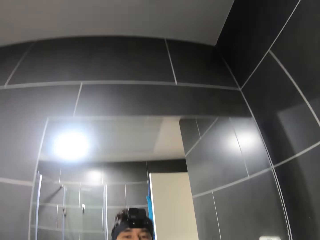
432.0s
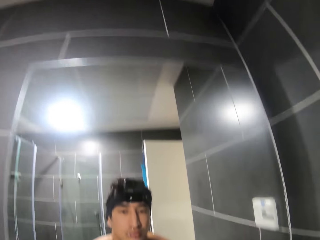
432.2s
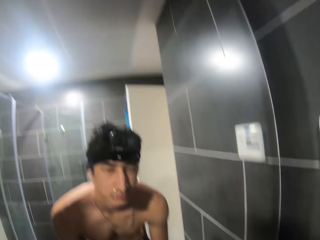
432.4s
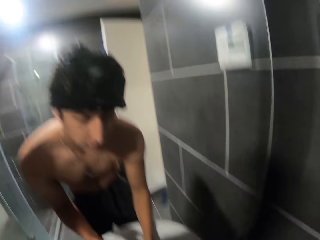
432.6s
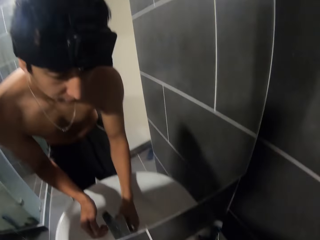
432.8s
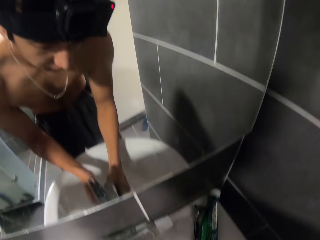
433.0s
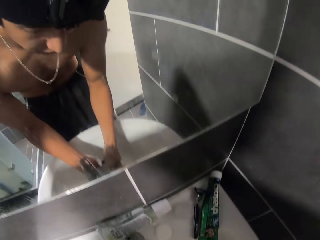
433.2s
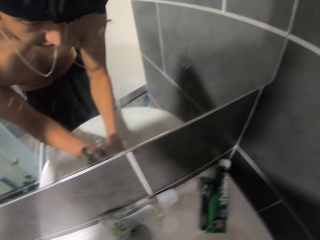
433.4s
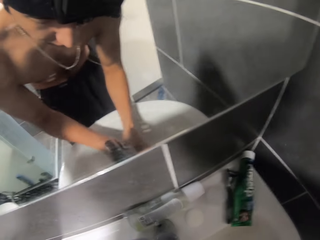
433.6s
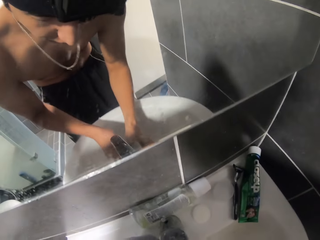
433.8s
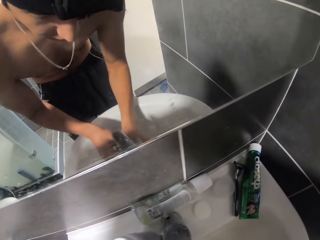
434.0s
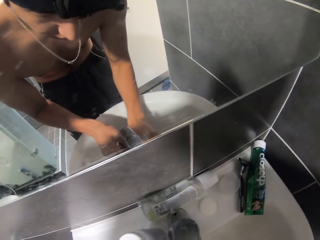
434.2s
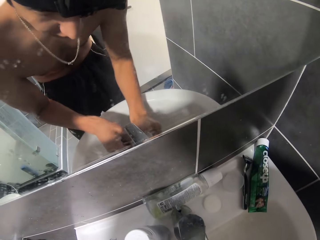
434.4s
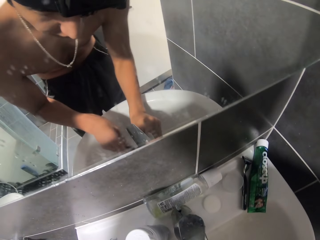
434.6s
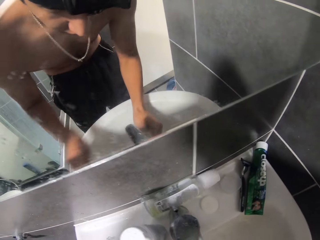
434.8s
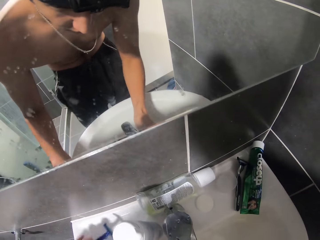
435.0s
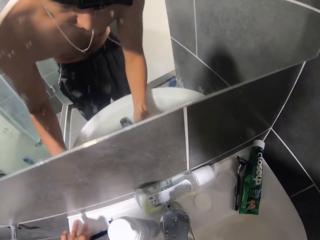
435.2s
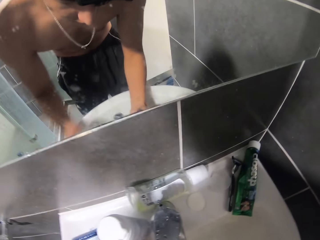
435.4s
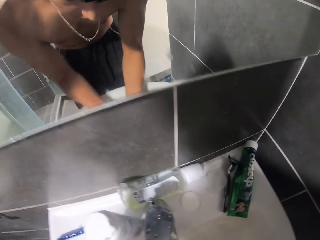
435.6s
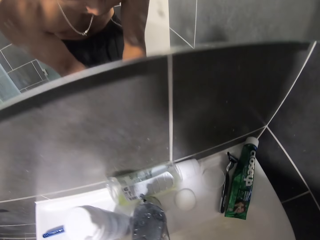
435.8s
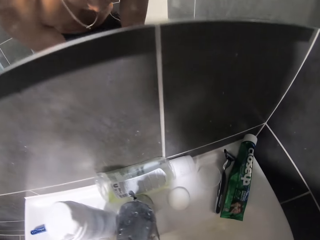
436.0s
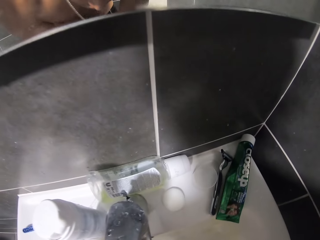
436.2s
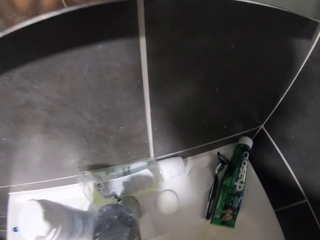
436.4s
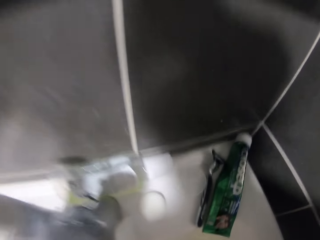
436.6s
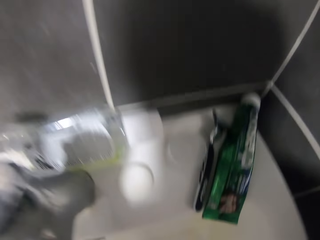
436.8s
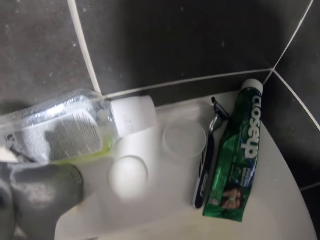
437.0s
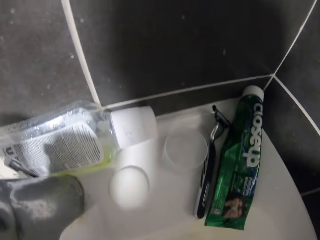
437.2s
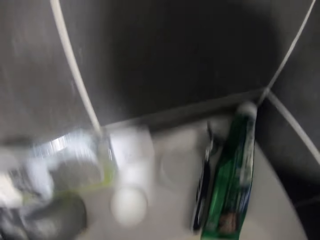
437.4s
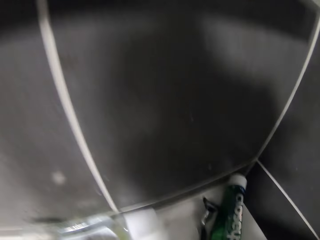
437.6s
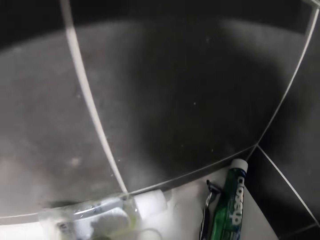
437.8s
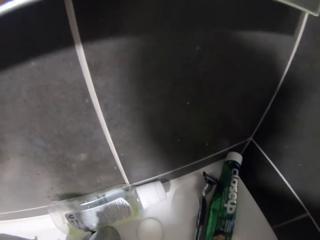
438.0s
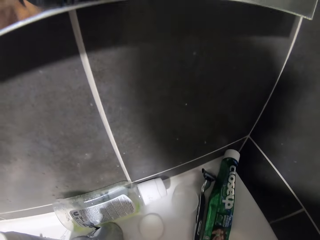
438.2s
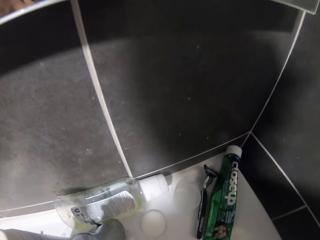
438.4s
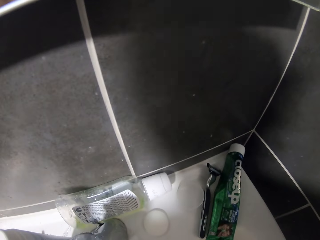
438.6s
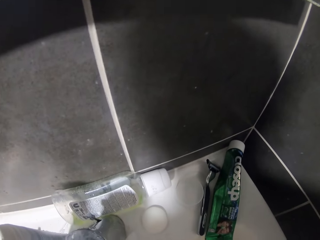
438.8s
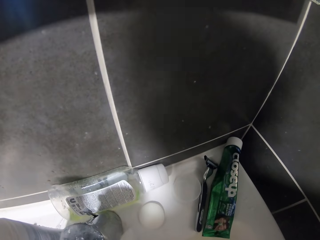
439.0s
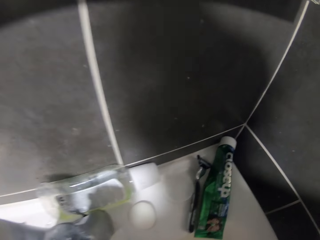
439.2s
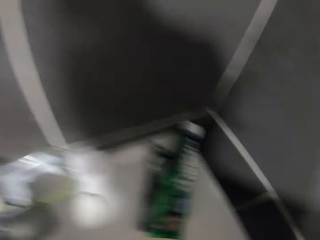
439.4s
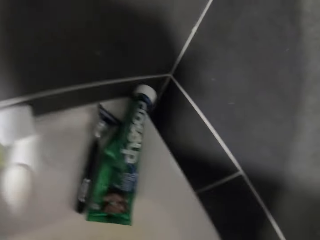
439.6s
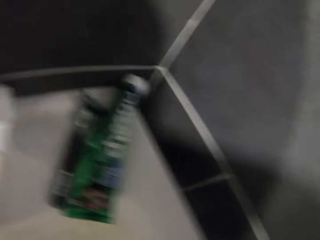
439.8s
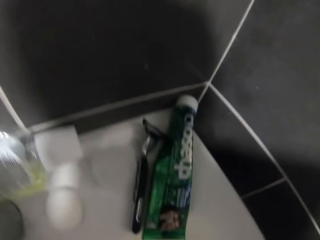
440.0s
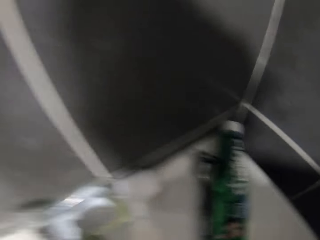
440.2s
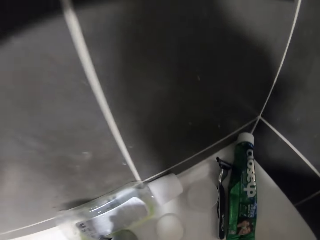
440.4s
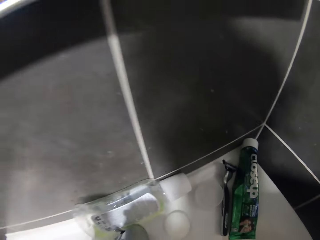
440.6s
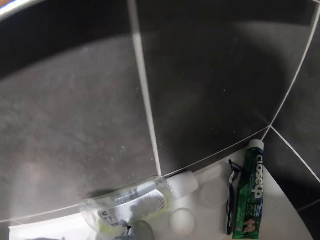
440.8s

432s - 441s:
The camera wearer washes the double edge razor. They drop the razor on the sink and wash the face with both hands.

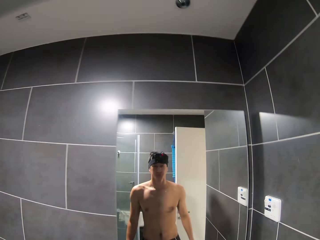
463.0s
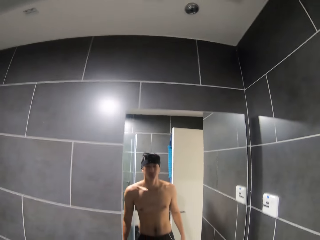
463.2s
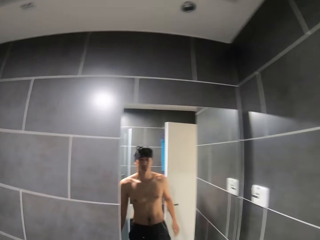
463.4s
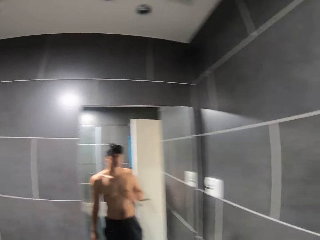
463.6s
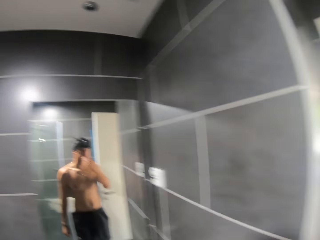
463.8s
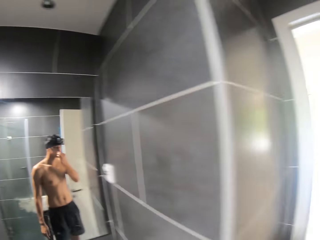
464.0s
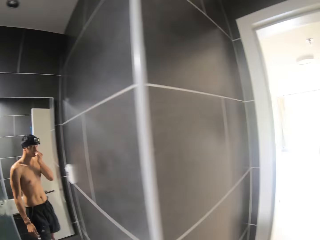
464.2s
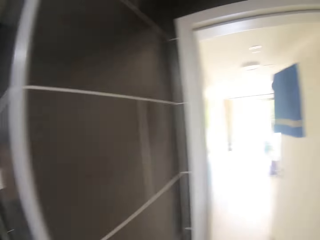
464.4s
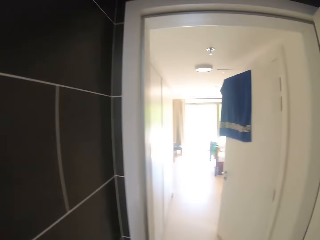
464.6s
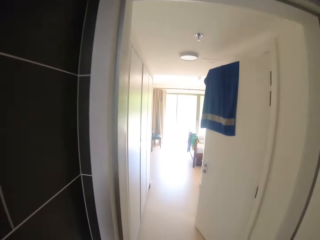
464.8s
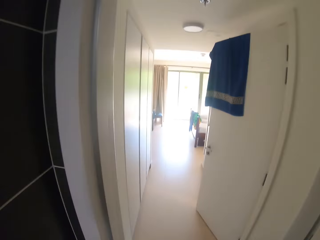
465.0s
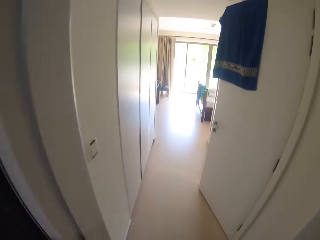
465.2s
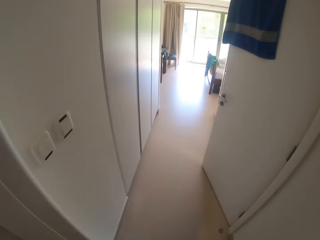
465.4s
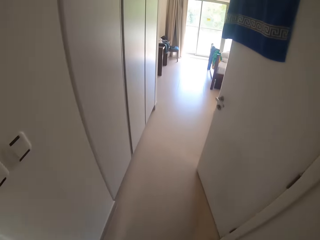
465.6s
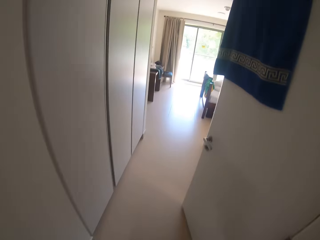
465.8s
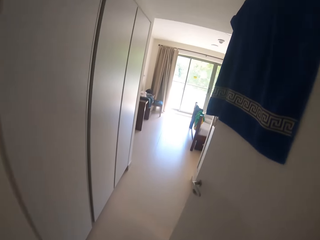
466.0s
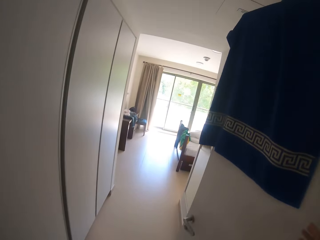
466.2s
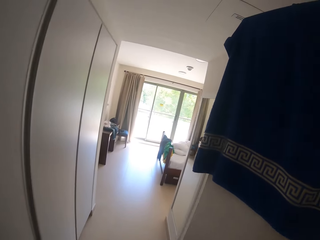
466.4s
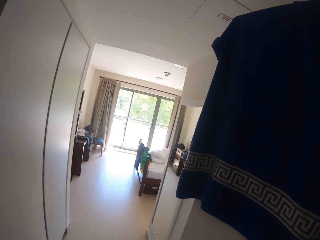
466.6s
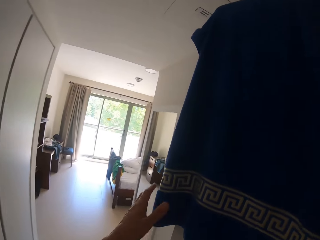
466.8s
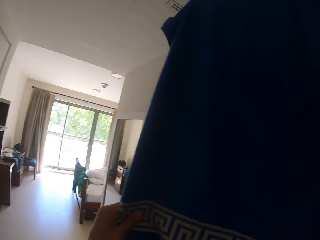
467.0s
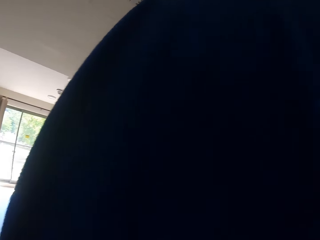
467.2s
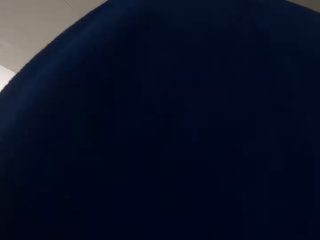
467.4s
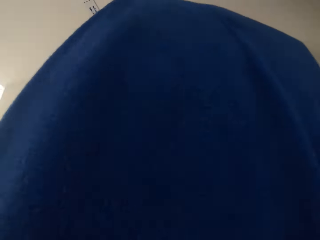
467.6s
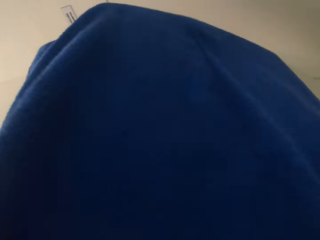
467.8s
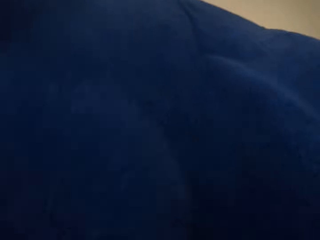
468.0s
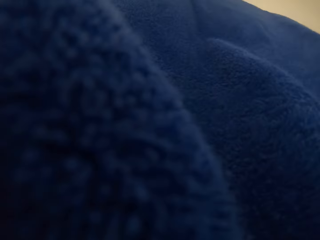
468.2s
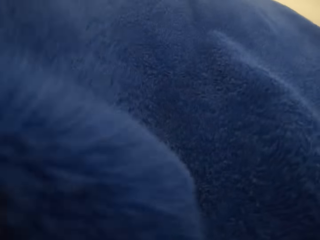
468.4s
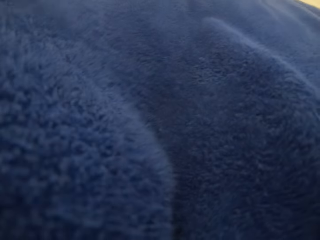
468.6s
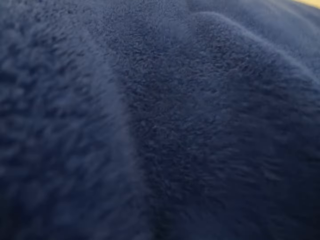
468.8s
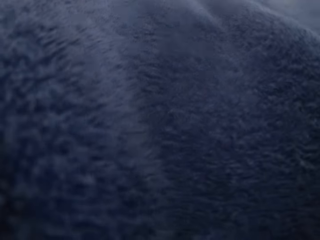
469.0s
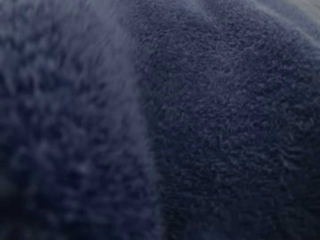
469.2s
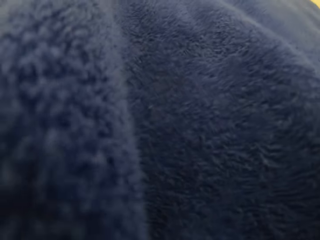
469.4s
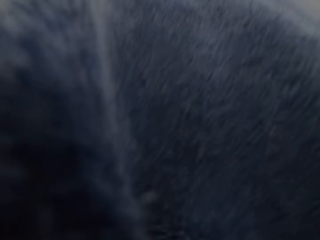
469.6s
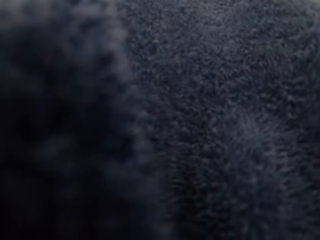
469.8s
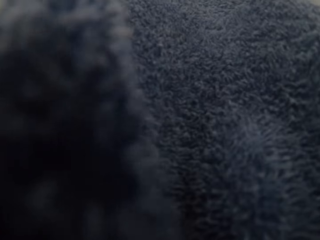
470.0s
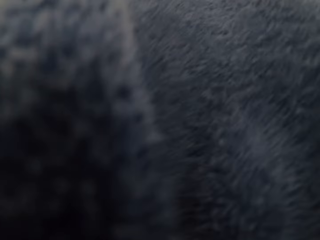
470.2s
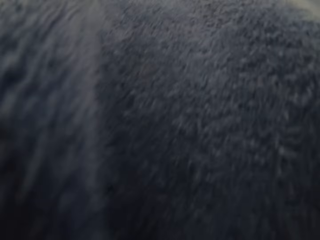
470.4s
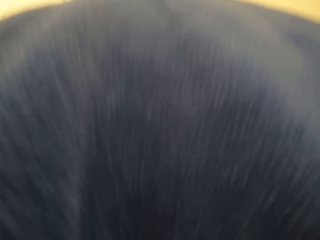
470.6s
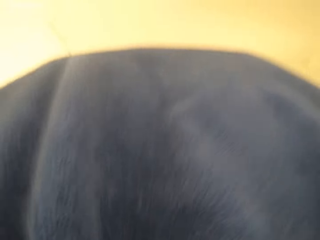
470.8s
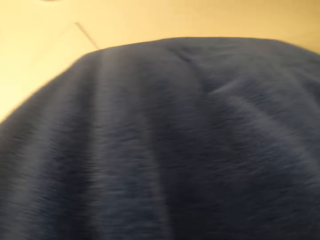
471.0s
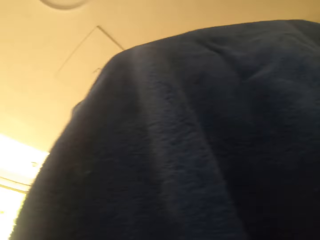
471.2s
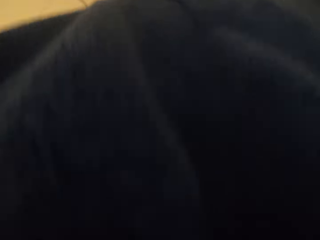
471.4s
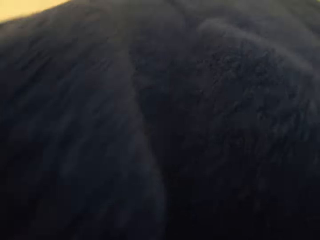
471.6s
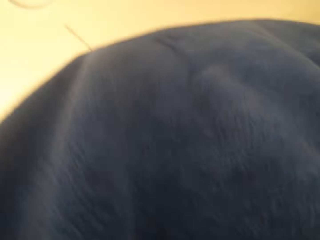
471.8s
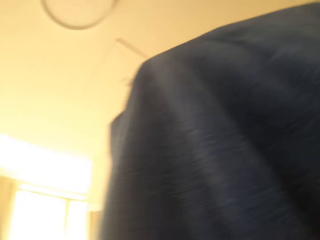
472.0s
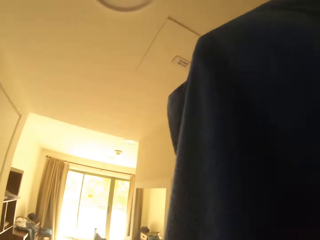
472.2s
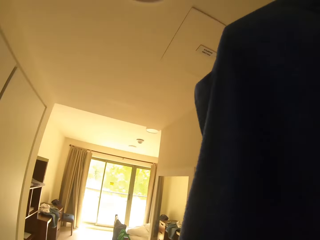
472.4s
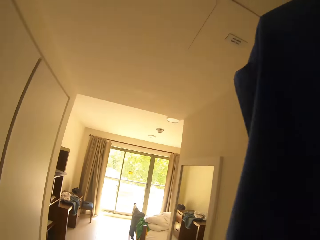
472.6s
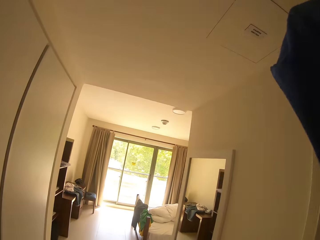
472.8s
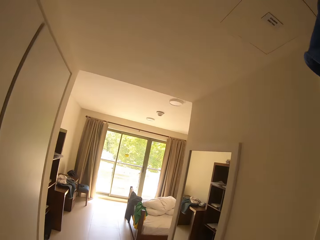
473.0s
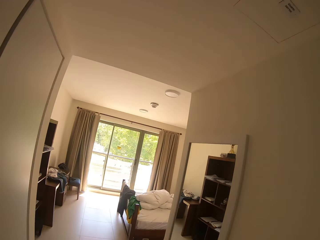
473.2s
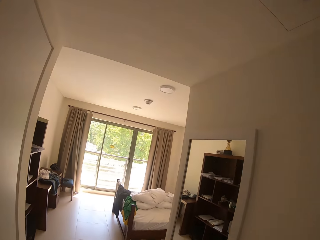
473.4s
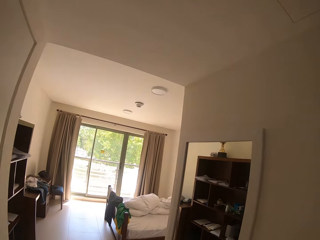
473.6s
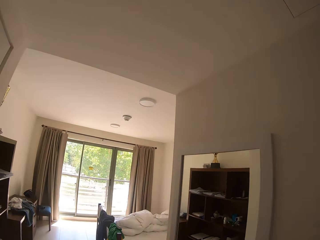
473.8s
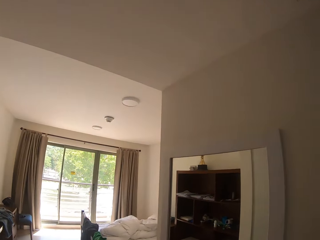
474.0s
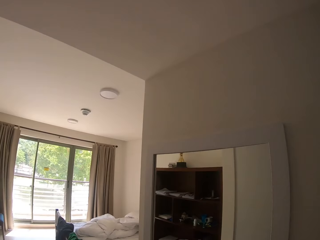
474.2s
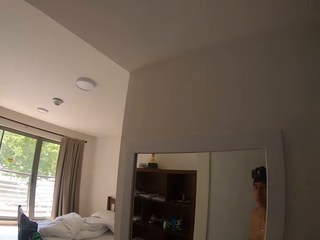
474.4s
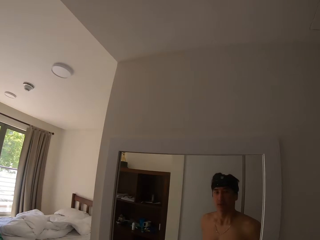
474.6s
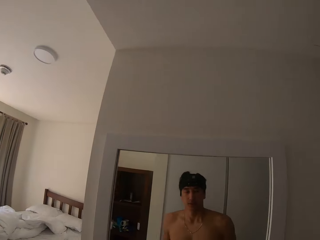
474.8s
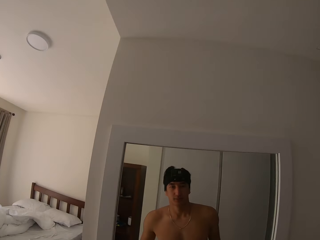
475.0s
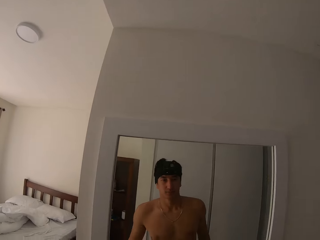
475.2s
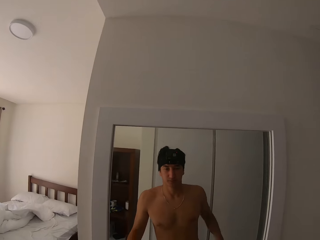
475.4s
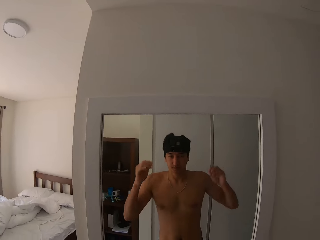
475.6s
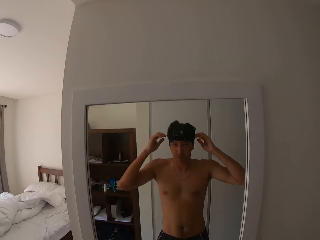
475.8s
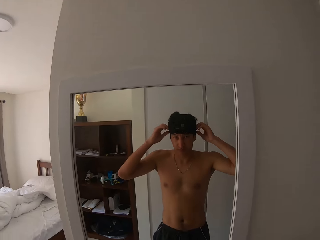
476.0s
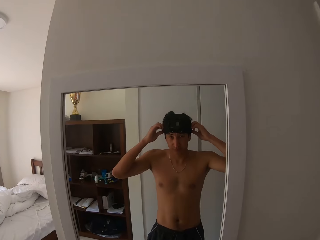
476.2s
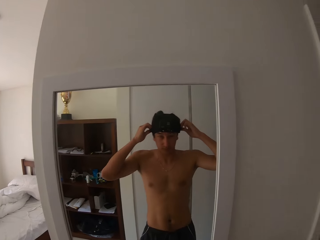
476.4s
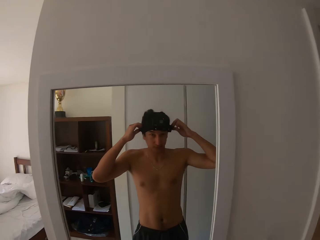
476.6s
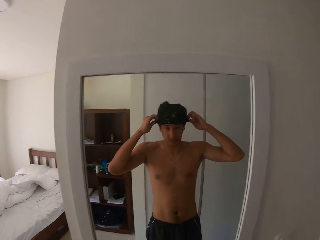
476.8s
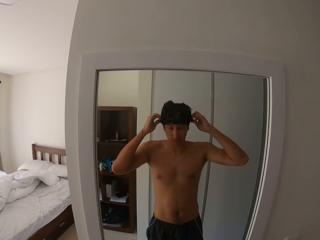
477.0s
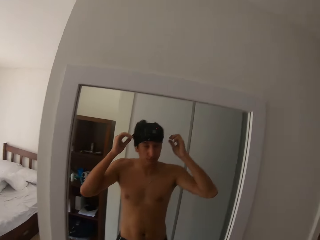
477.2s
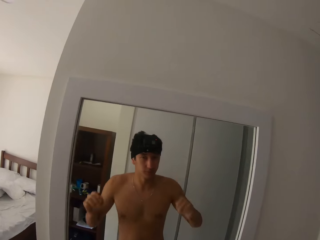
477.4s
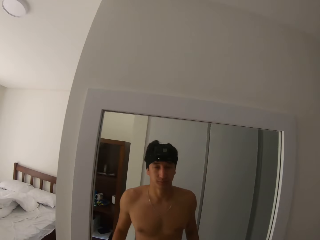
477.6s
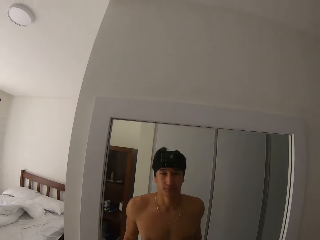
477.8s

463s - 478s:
The camera wearer touches the nose with the right hand. He walks in the house. He picks up a towel, holds the towel with the left hand and cleans his face with the towel. He walks in the house. He stares at the mirror. He touches the hair with both hands and adjusts the camera.
